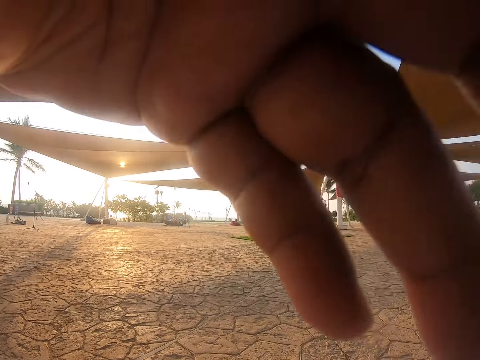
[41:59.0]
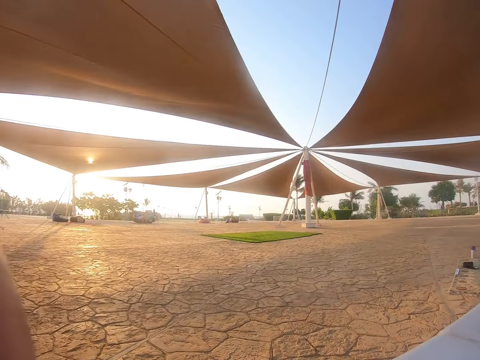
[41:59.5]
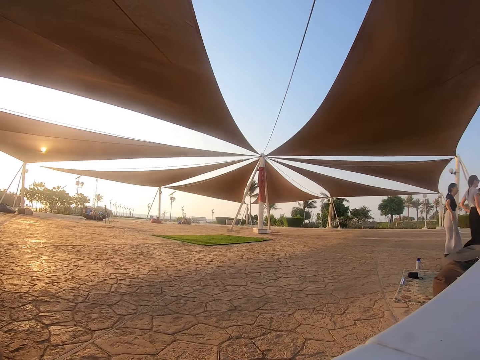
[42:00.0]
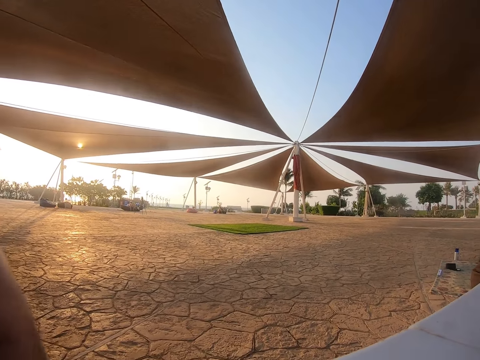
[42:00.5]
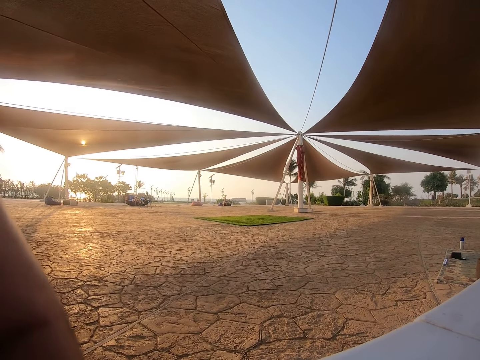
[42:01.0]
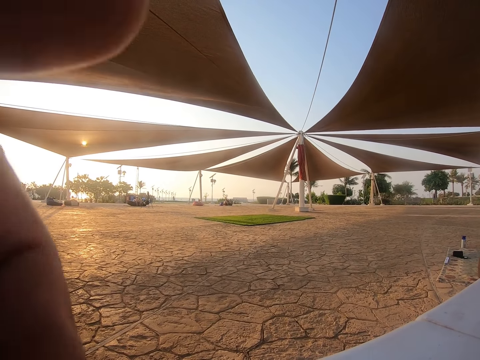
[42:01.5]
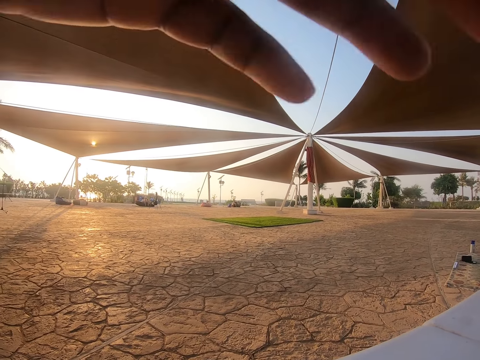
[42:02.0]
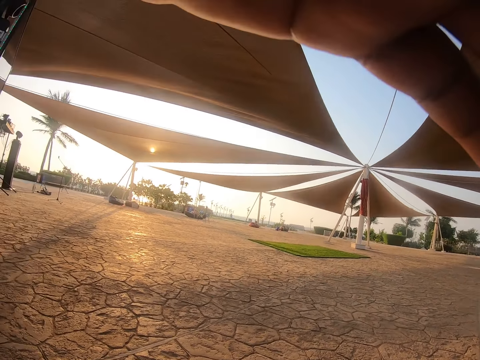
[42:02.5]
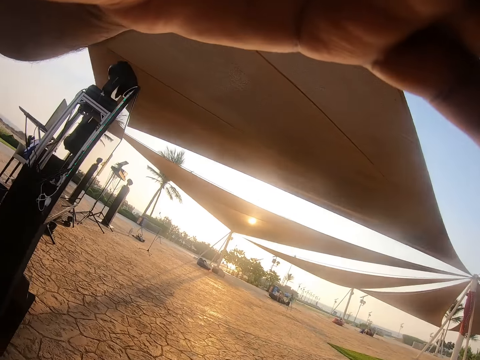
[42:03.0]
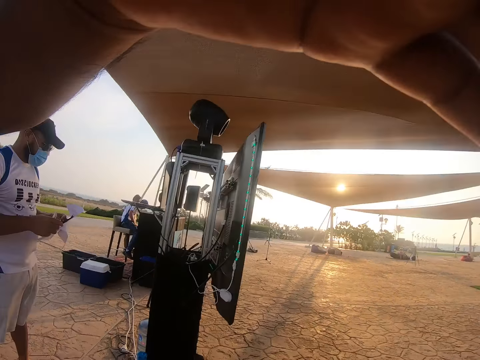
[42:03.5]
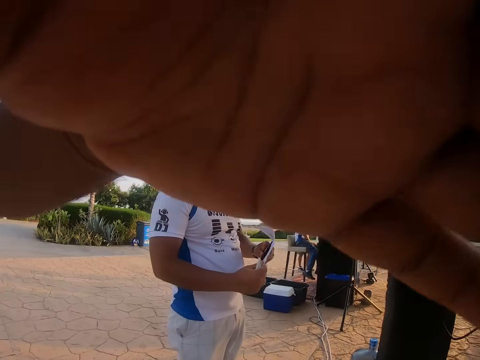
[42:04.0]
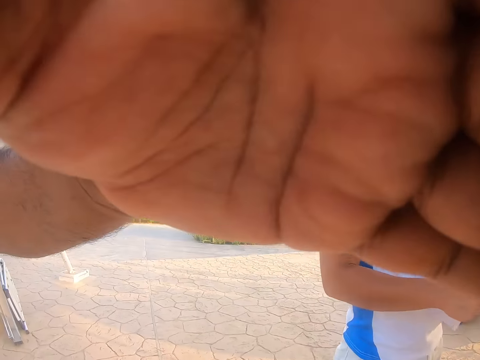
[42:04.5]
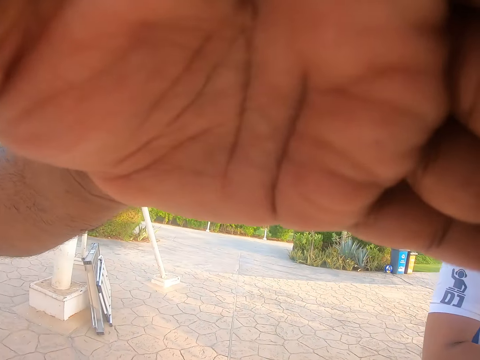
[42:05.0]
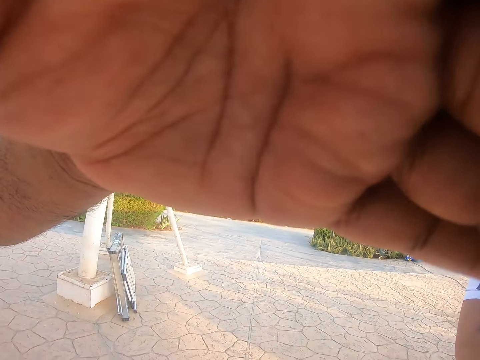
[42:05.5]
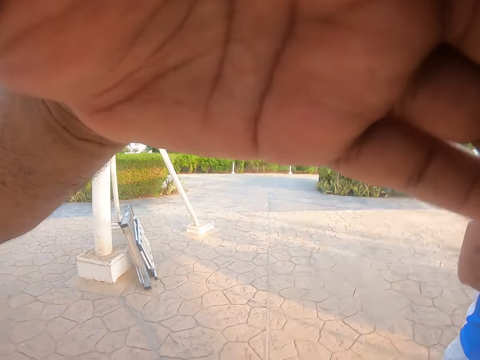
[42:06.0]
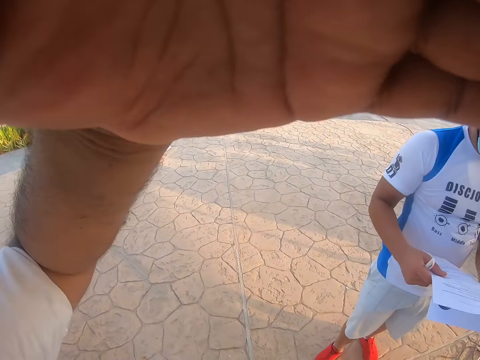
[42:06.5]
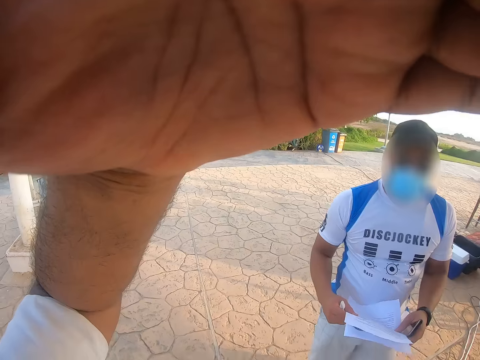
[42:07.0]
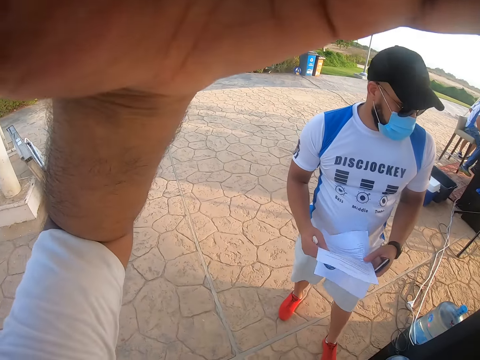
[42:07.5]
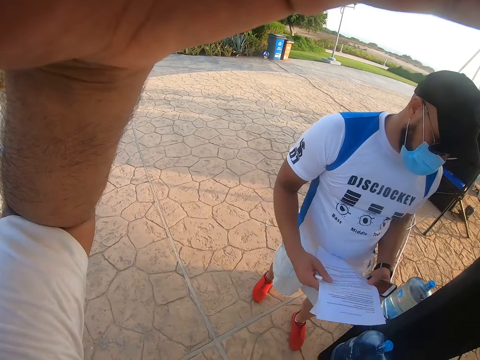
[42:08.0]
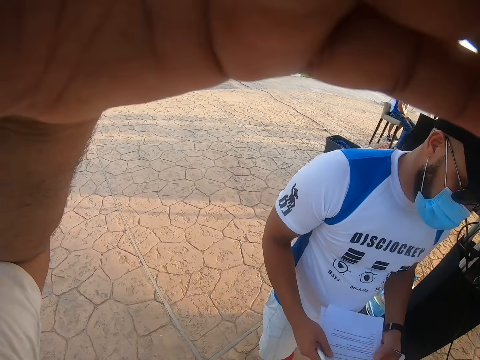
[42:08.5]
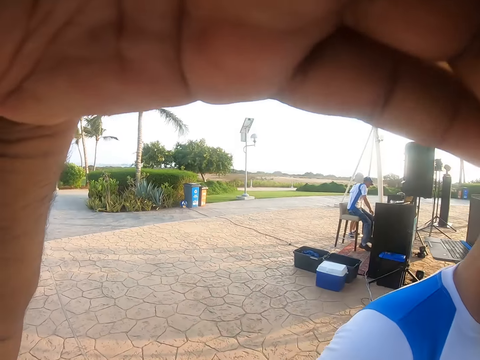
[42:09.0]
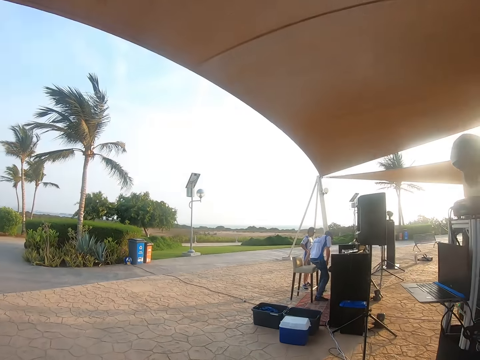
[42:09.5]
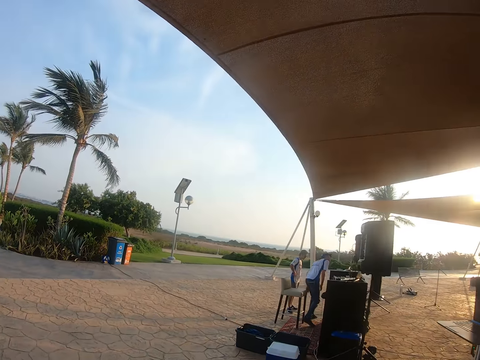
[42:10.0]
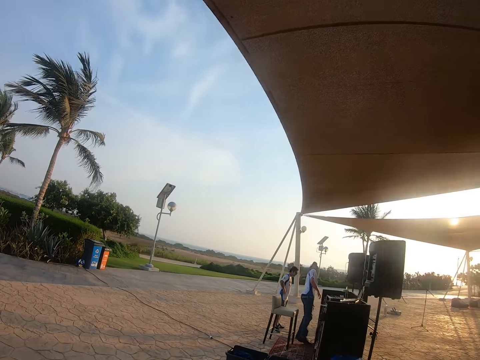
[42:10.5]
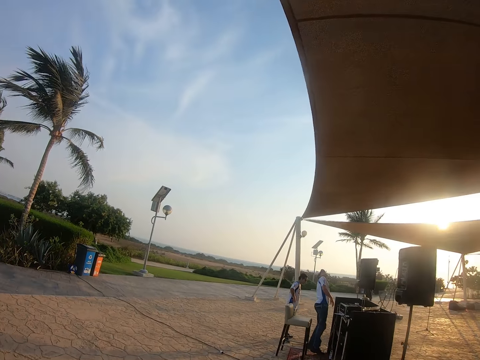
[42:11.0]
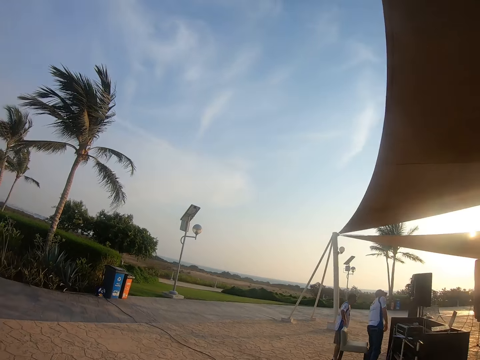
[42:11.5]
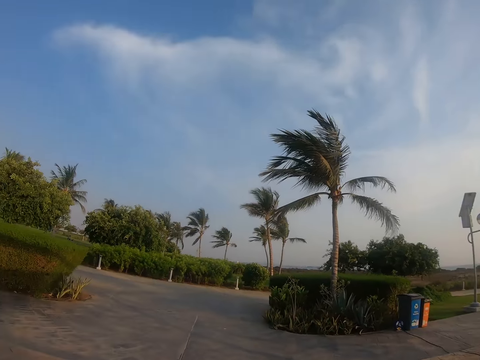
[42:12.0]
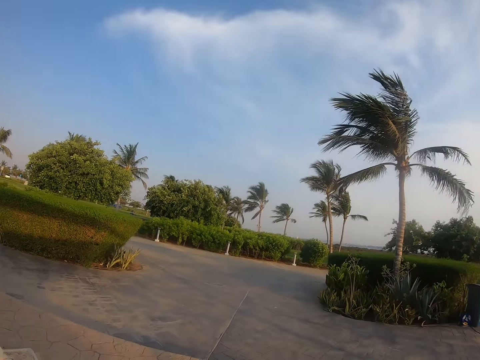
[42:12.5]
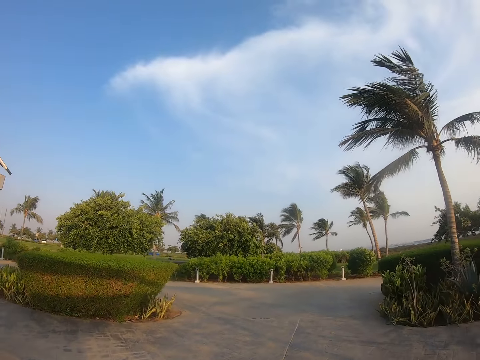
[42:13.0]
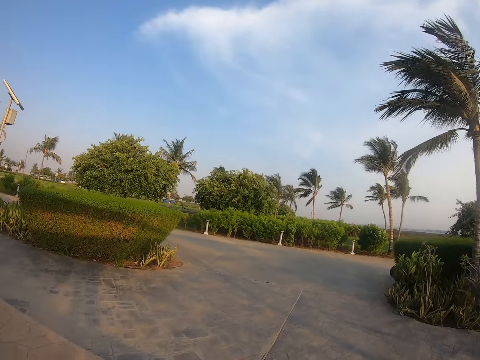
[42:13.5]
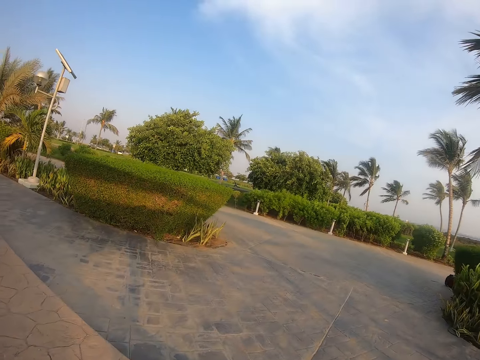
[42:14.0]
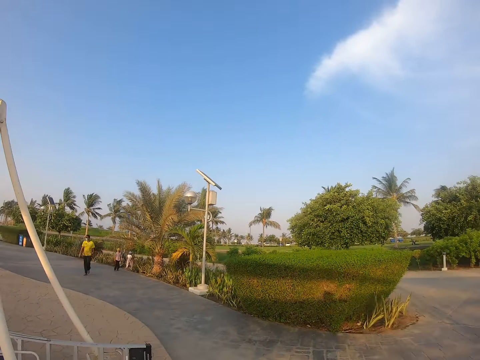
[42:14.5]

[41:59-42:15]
The camera wearer looks at the compound. He lifts his hand. He turns around. He looks around and walks around the compound.

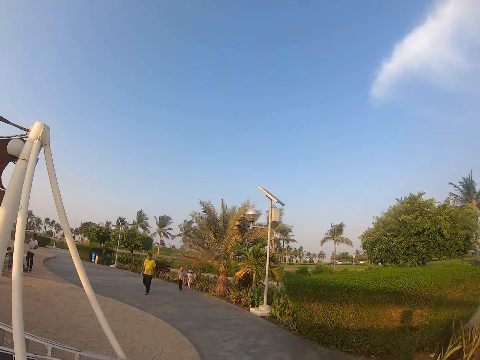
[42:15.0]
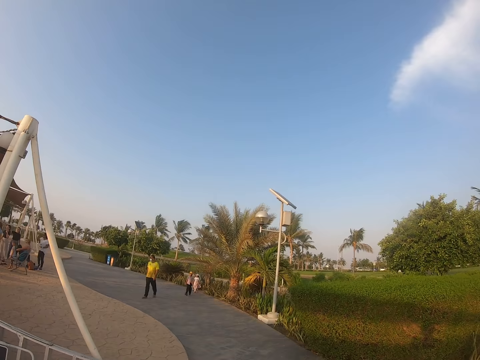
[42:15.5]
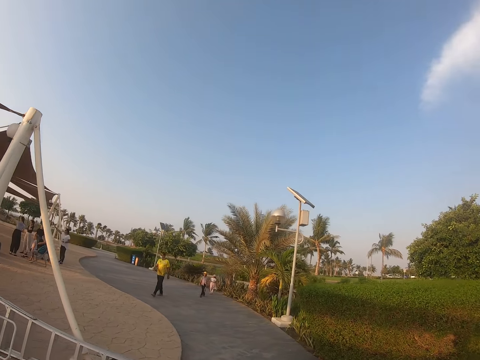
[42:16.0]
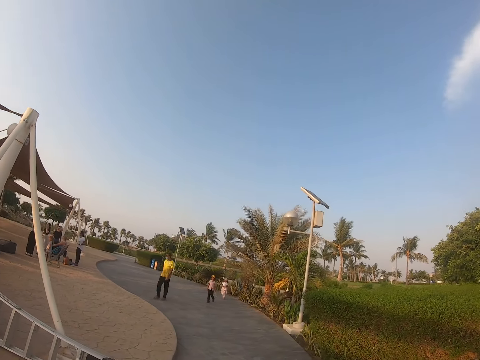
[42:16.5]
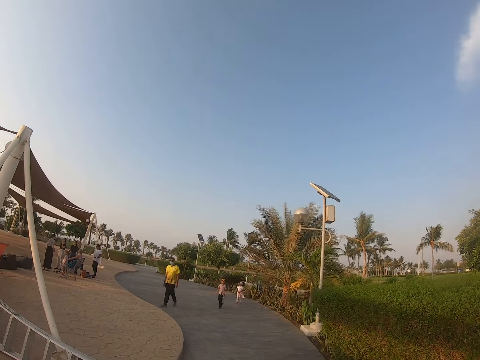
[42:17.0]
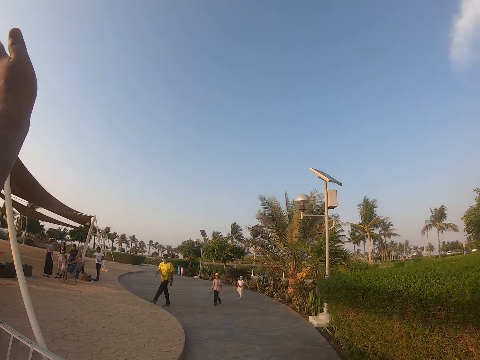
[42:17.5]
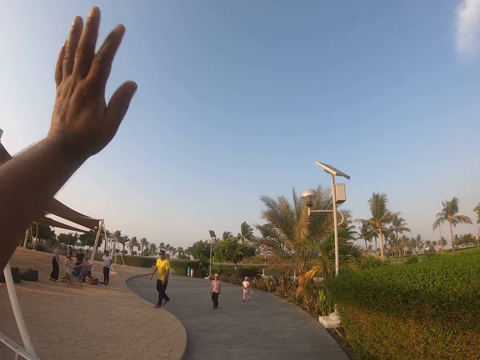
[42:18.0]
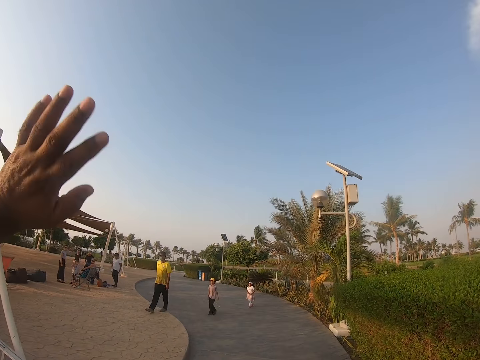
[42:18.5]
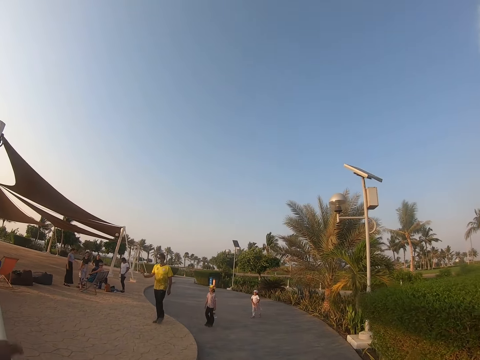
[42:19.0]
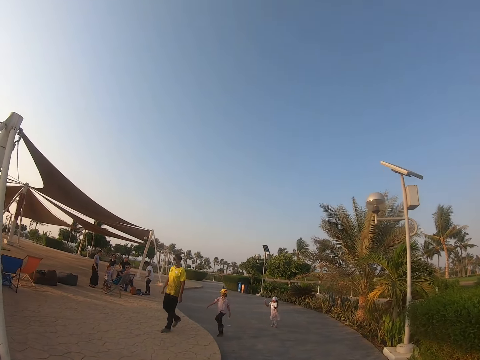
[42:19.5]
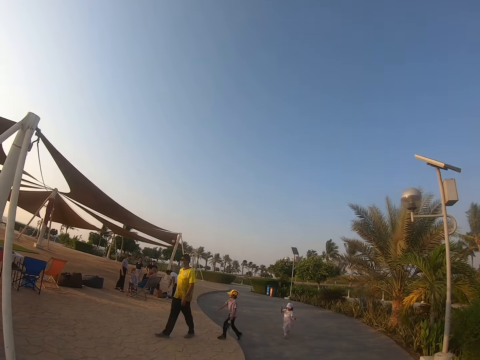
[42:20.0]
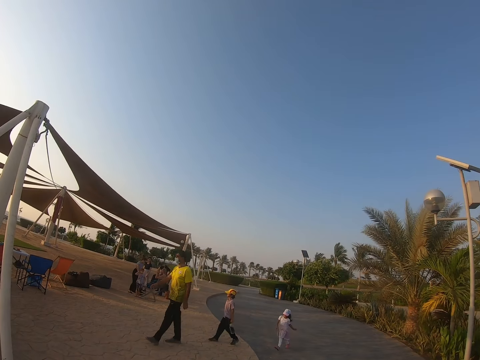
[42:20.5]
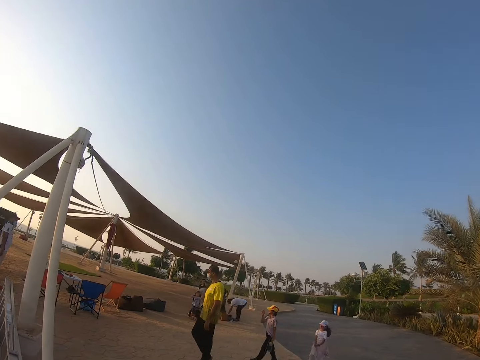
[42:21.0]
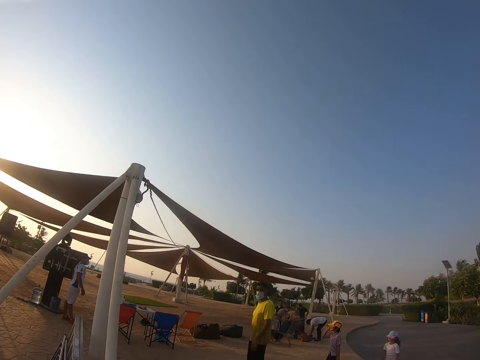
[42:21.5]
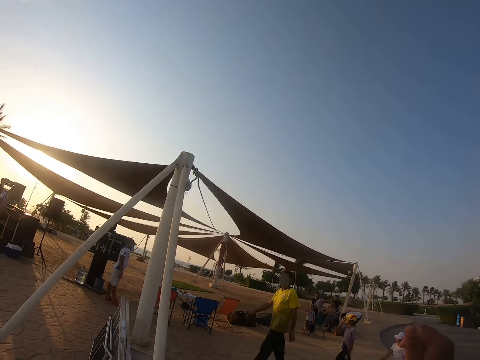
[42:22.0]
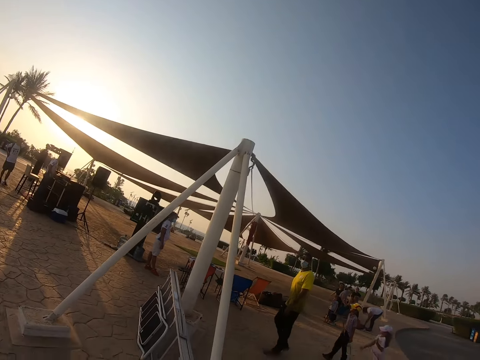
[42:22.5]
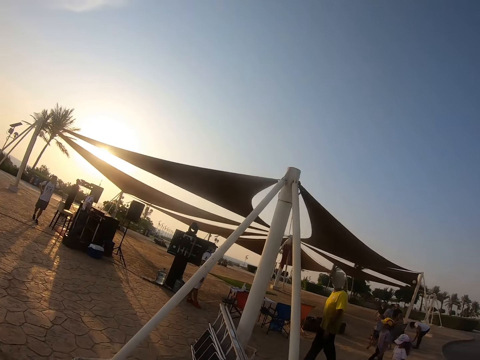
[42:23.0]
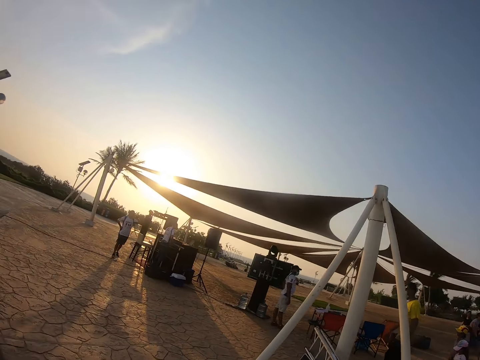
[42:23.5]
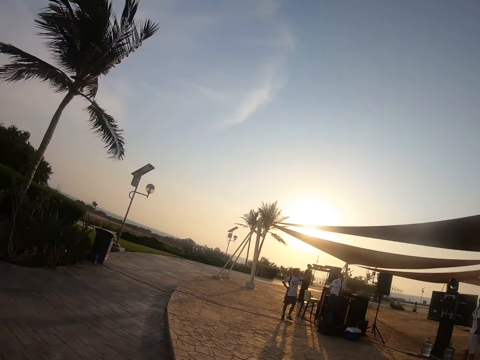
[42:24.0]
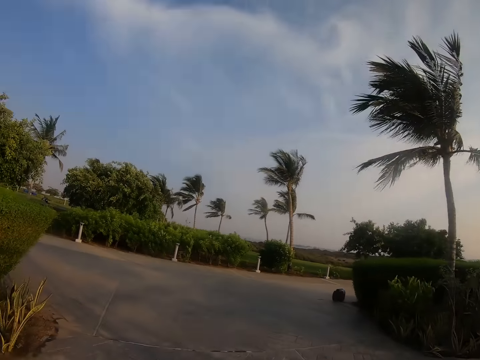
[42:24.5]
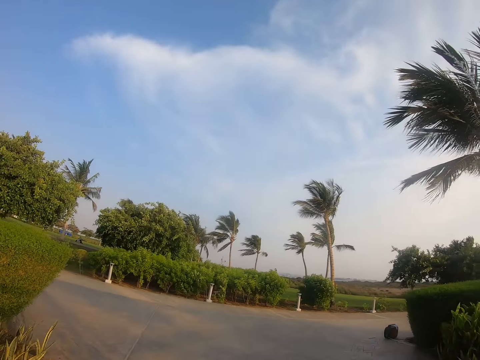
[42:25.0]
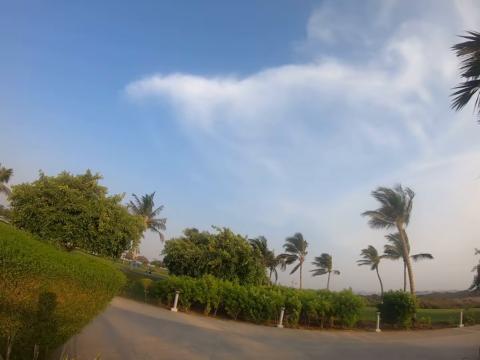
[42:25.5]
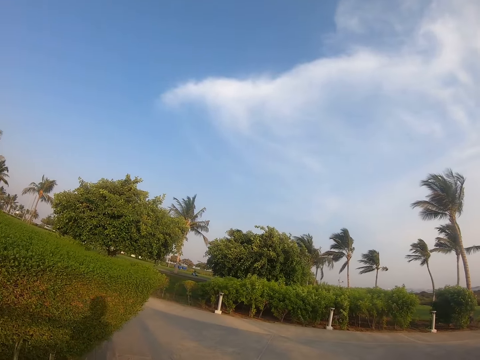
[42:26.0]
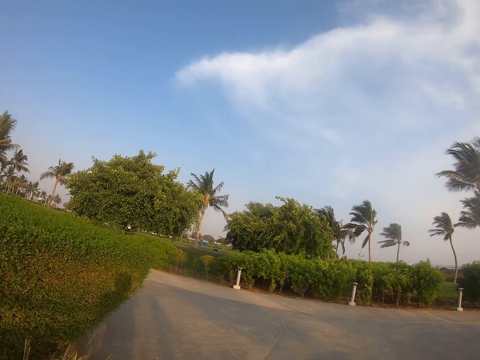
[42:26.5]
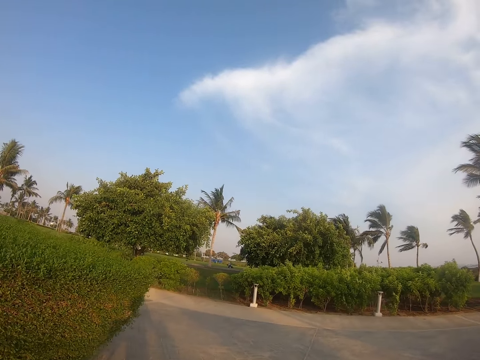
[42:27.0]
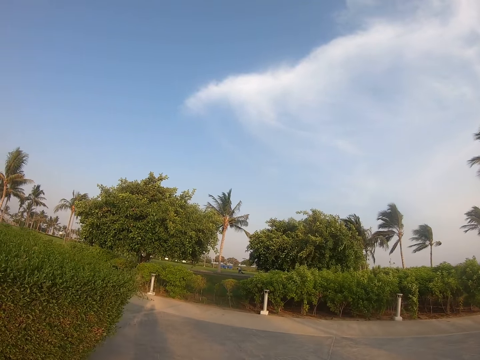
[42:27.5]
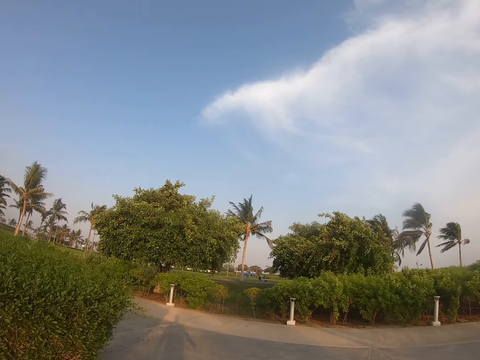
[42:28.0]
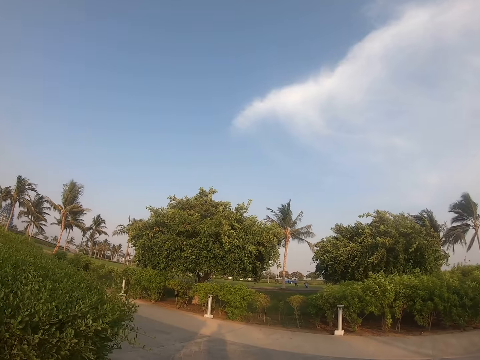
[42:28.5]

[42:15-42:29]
The camera wearer waves the left hand. He looks around. He turns around. He walks around.
